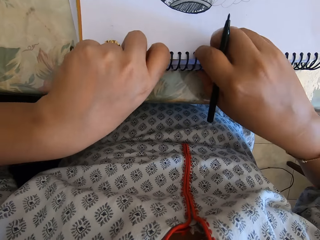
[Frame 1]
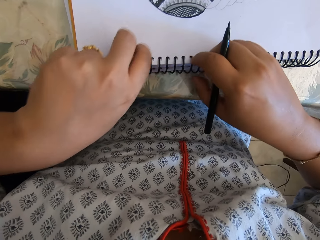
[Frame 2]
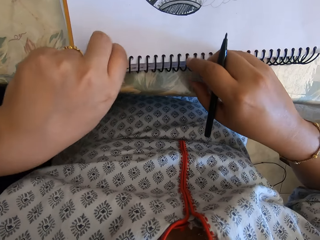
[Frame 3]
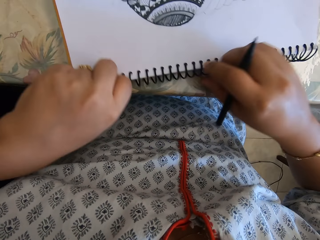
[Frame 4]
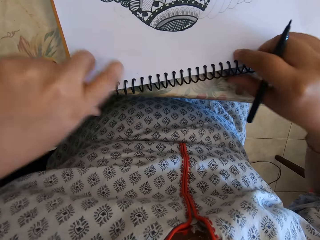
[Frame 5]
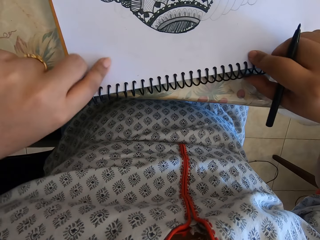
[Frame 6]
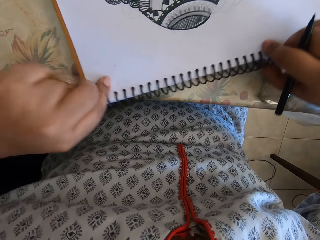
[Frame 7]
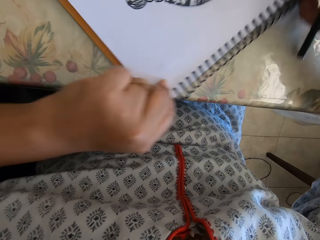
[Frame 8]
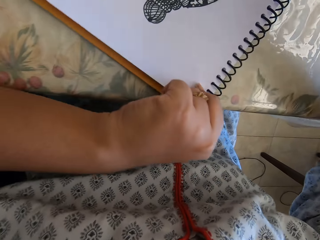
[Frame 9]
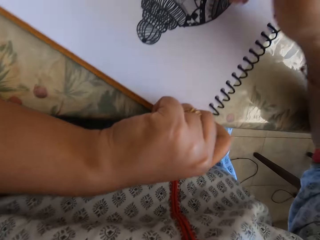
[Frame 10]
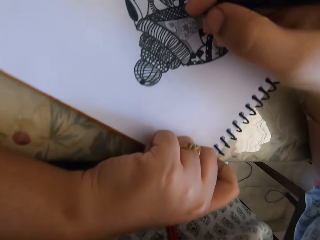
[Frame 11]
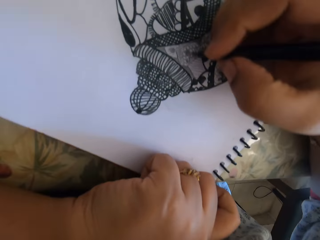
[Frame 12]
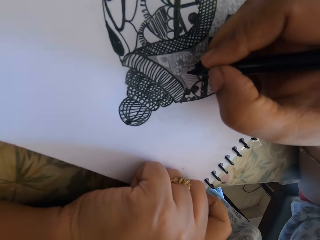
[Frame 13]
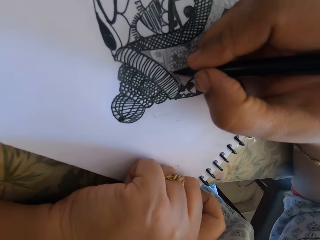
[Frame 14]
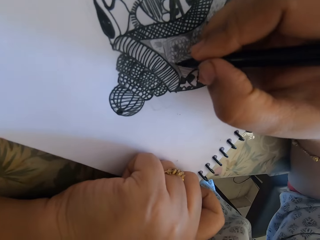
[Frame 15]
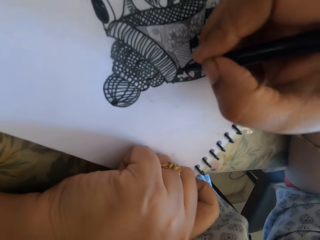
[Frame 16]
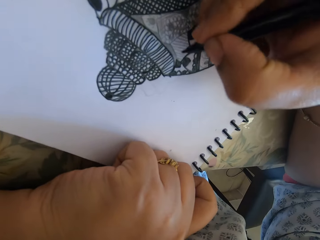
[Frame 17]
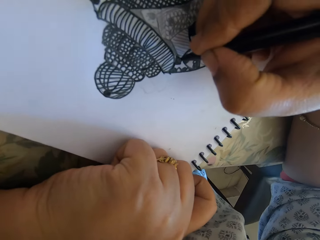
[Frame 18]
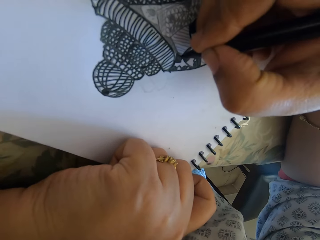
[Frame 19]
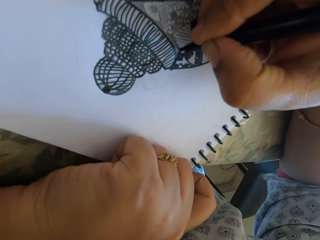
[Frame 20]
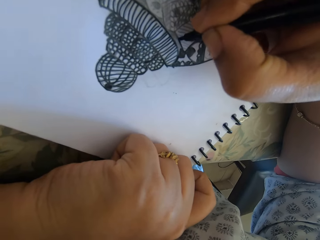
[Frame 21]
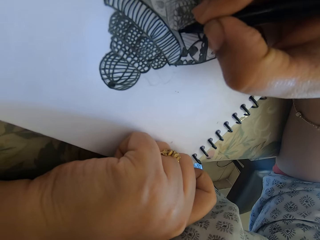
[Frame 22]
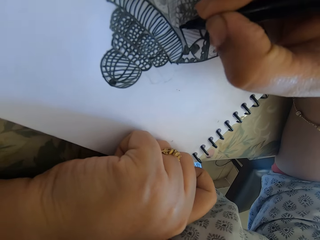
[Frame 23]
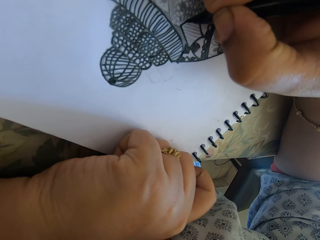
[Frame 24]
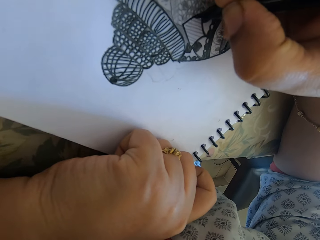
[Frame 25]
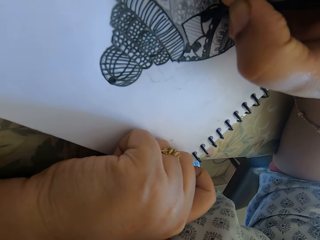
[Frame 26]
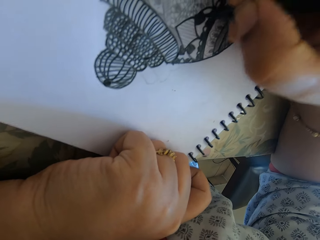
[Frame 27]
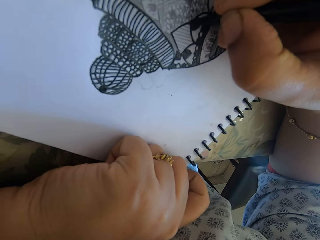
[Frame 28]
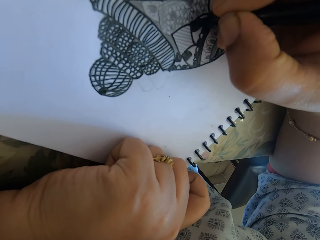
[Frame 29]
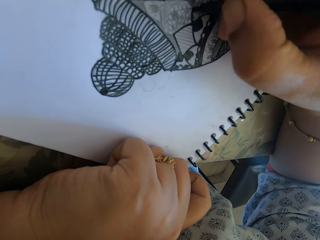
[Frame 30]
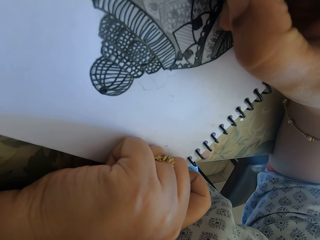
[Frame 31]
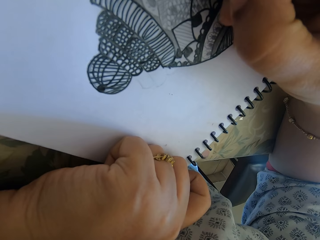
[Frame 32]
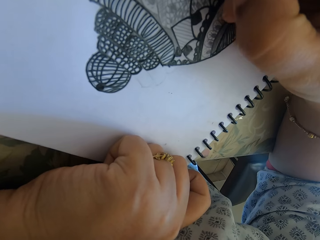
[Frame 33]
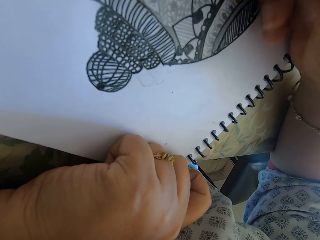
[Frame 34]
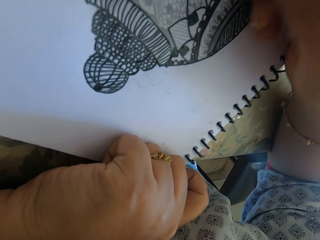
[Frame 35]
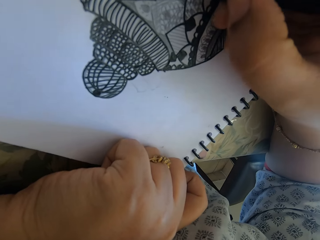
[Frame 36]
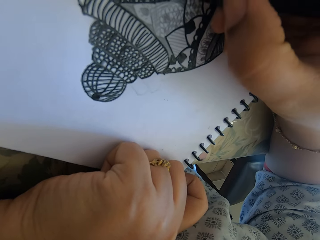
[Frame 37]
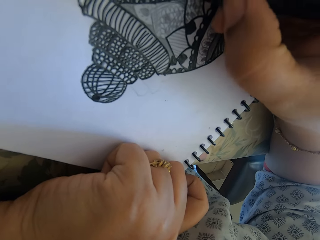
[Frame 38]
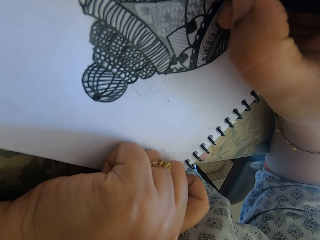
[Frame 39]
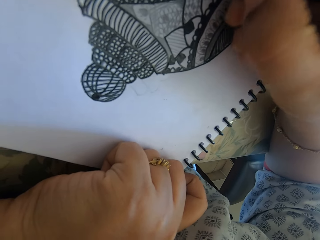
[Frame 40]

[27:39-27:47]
The camera wearer turns the notebook. They draw on the notebook.

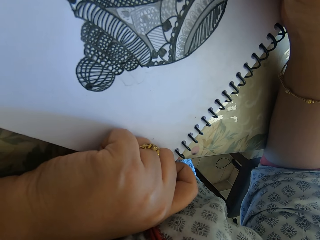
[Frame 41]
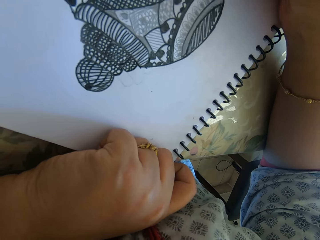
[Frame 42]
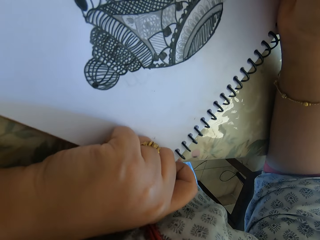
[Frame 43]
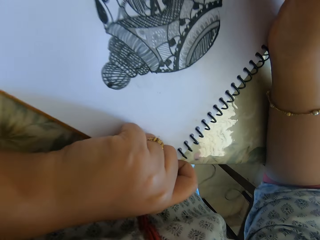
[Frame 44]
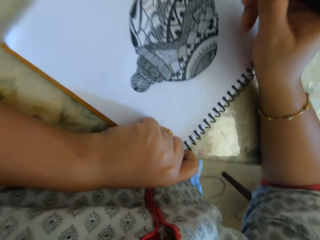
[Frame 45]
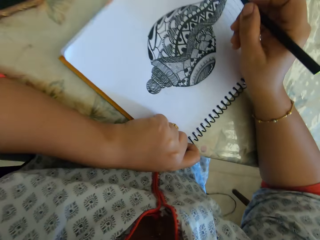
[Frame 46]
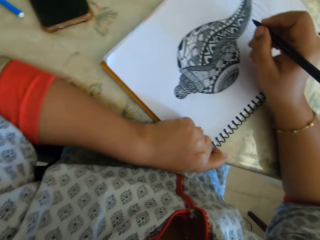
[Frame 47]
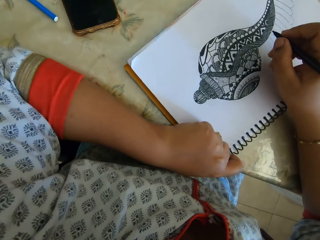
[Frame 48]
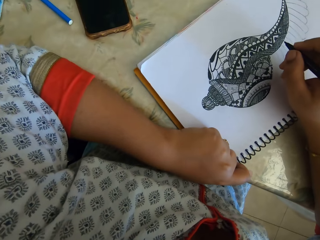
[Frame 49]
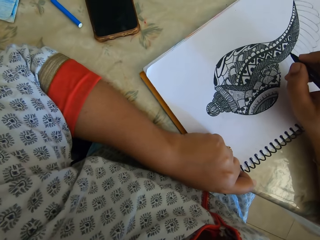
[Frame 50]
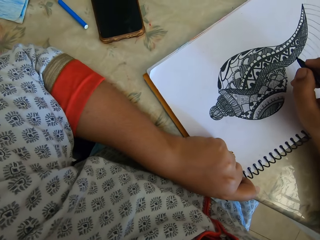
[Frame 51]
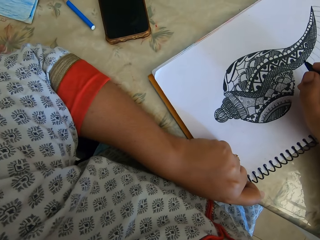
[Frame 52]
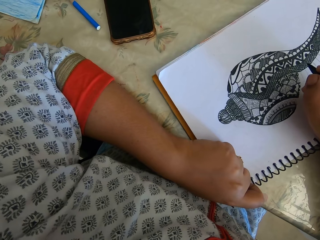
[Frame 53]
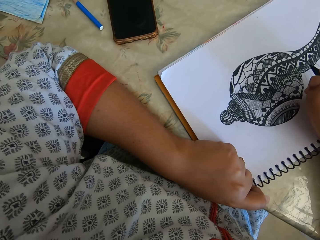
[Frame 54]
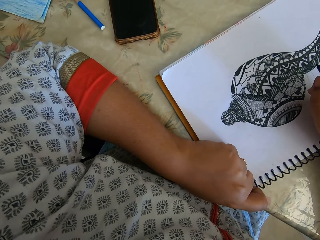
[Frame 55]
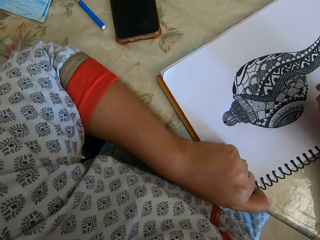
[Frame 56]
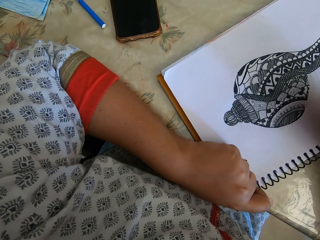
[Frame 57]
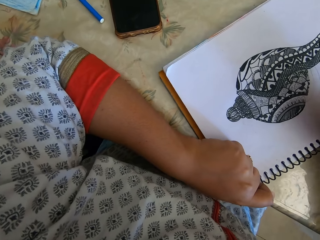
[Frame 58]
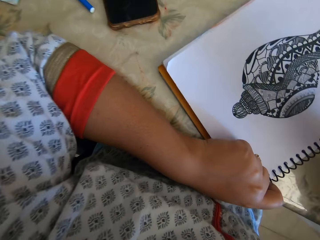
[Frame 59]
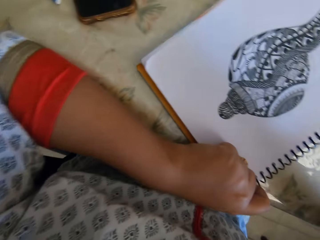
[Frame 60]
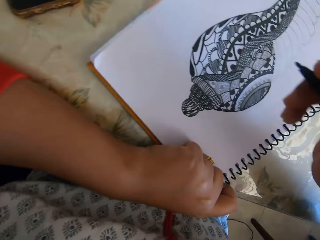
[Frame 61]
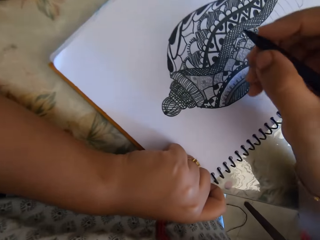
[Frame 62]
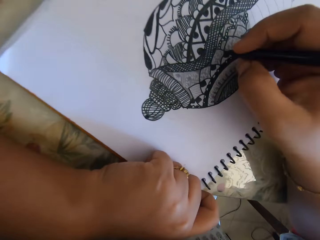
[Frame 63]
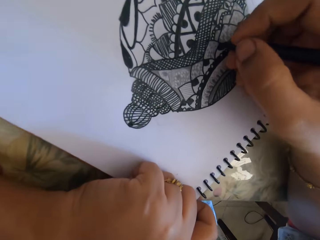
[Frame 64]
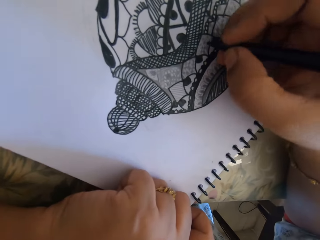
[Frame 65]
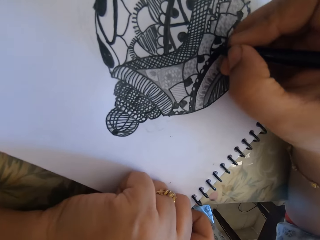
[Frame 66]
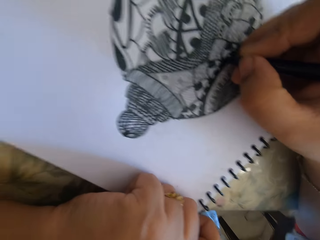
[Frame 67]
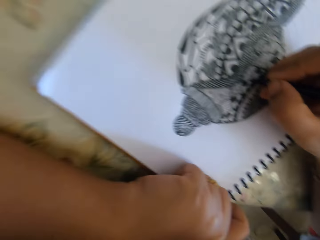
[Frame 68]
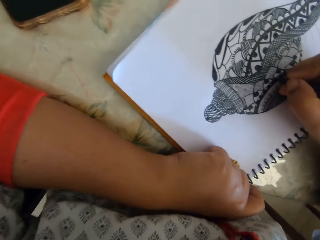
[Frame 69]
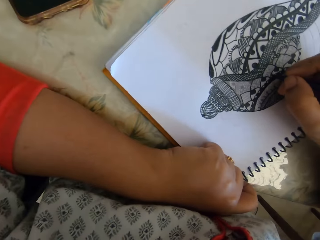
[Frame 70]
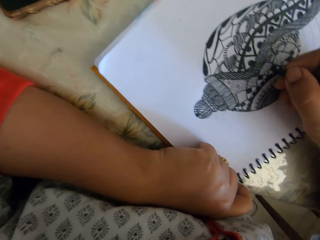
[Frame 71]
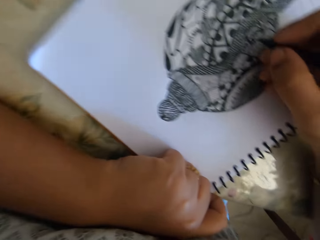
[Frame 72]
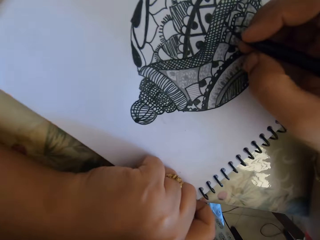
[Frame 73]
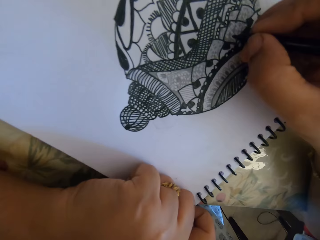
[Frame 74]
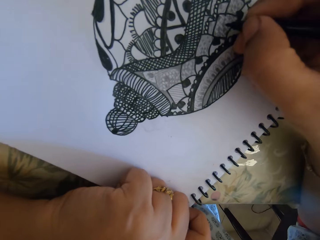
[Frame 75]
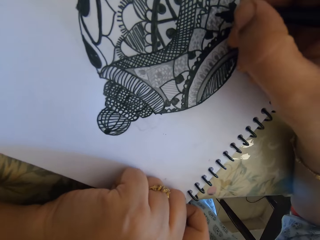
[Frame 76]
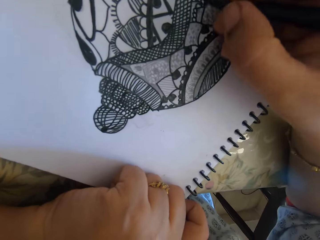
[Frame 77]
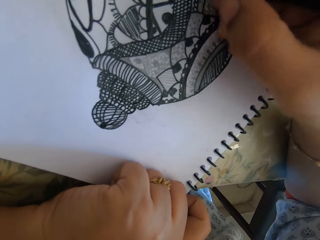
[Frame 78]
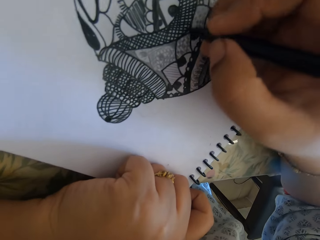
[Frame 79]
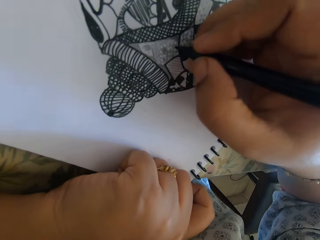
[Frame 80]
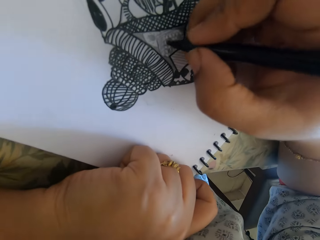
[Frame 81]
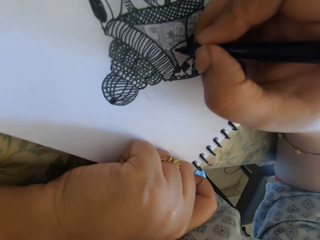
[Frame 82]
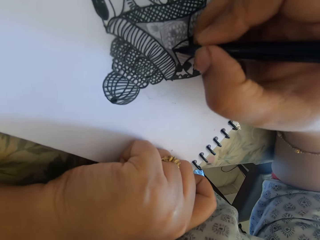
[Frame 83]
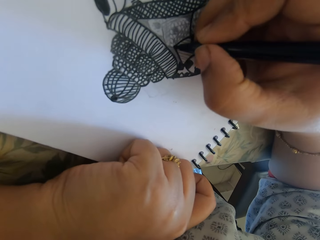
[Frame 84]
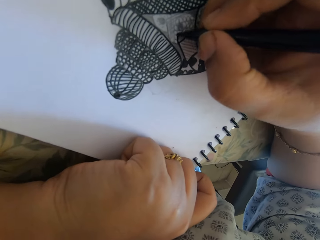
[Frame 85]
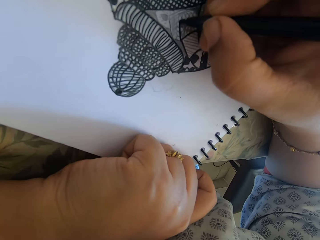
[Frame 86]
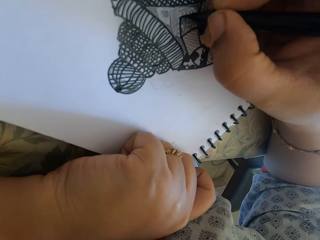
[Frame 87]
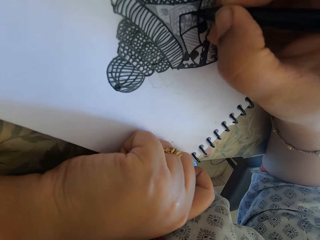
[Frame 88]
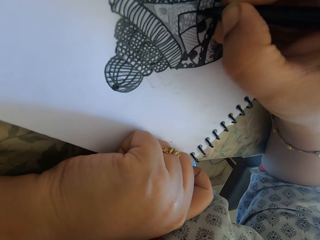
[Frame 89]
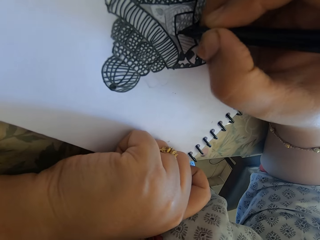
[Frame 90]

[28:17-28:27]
The camera wearer checks the drawing. They draw on the notebook.

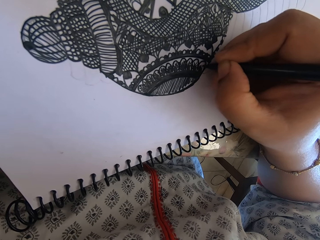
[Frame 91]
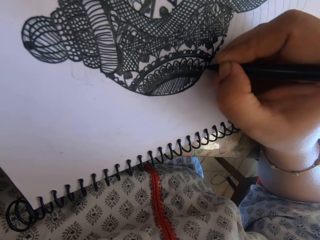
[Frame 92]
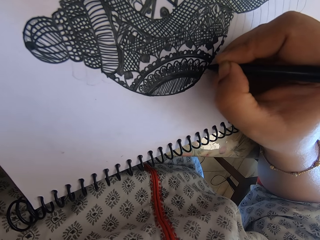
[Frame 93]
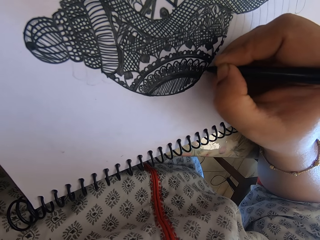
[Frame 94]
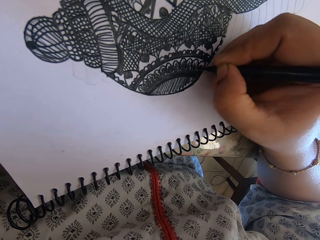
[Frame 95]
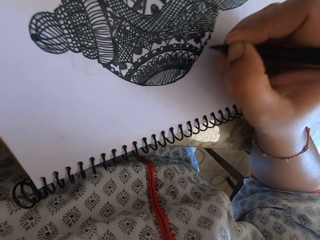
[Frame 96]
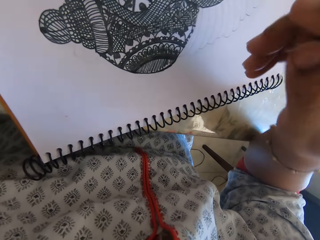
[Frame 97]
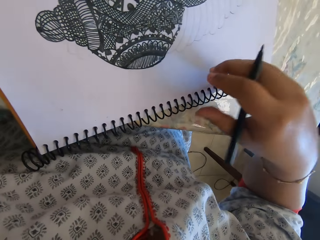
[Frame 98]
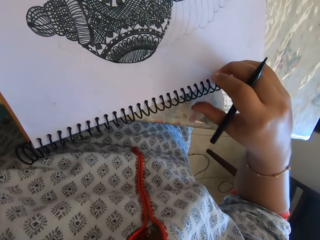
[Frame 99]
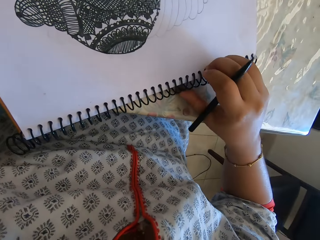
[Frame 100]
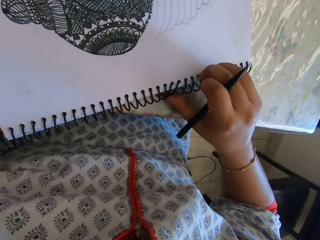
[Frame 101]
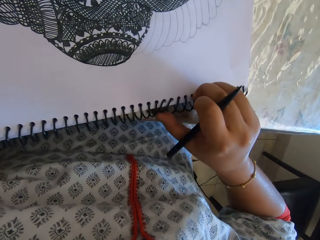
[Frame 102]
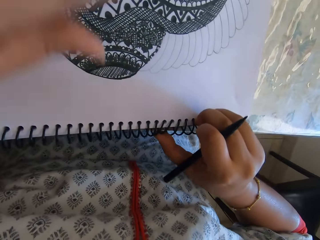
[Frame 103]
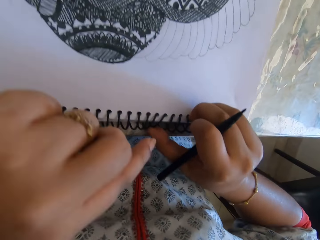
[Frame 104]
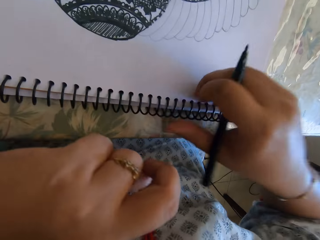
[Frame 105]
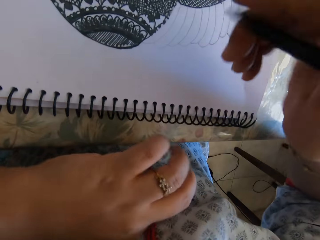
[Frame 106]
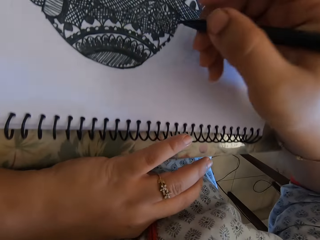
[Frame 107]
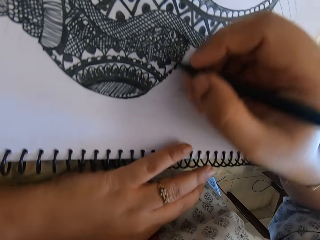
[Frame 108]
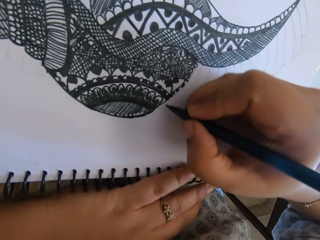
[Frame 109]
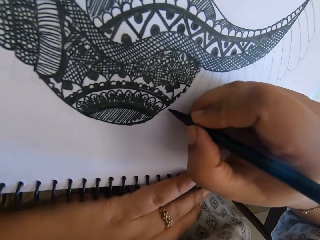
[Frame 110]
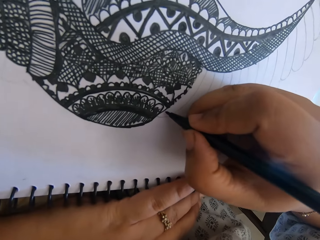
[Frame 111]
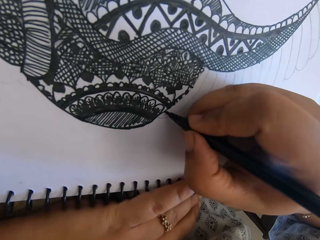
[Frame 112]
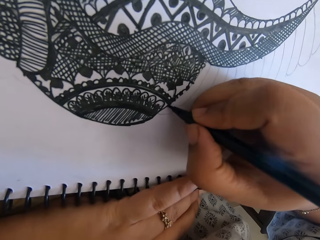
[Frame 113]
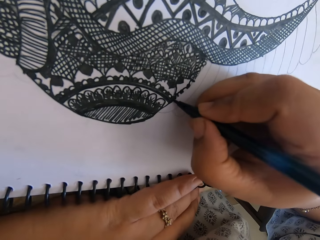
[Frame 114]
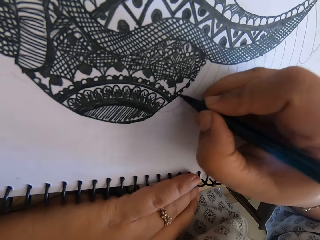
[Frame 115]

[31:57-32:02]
The camera wearer moves the book. They draw with a pen.
